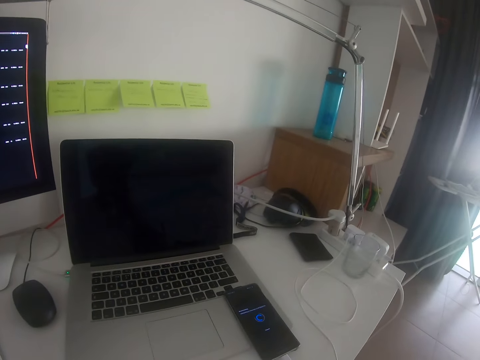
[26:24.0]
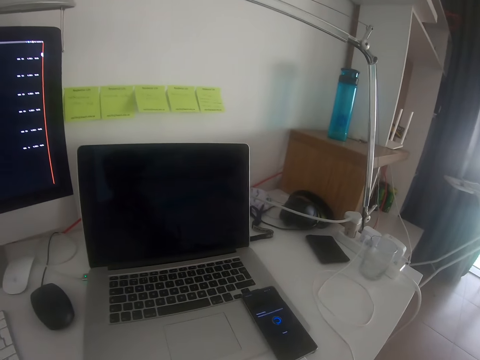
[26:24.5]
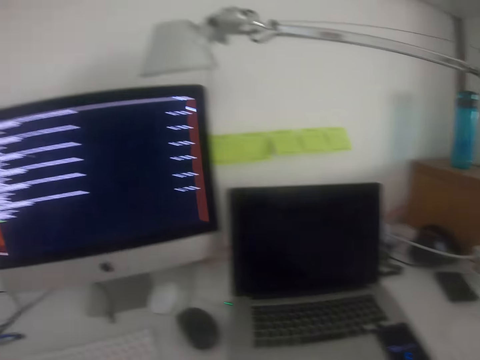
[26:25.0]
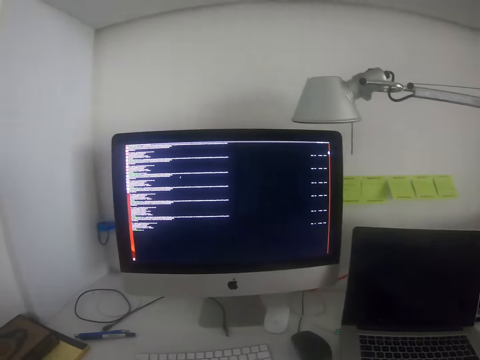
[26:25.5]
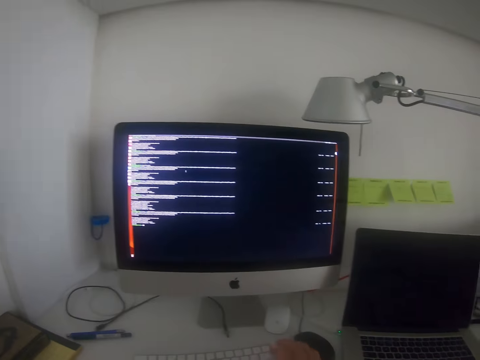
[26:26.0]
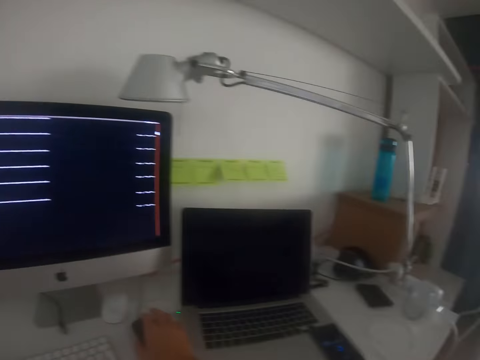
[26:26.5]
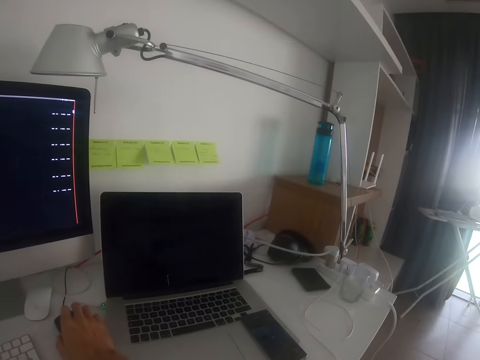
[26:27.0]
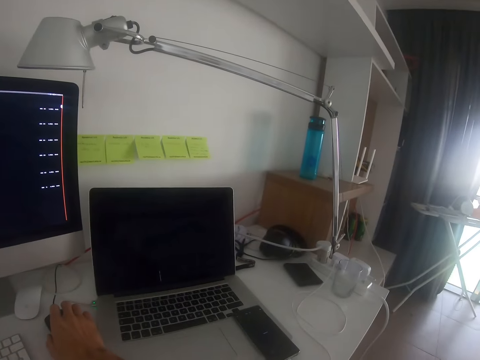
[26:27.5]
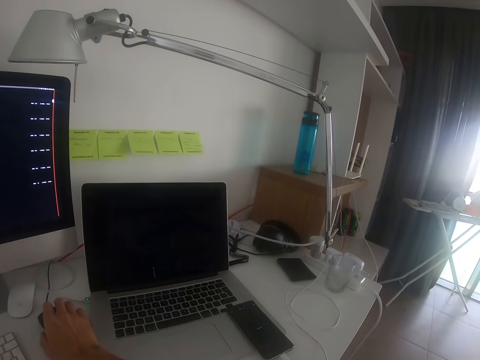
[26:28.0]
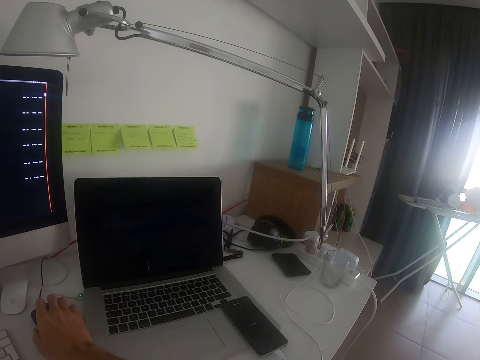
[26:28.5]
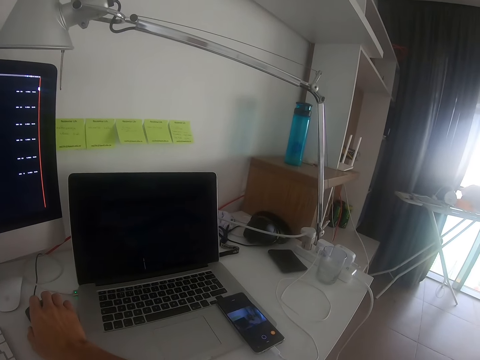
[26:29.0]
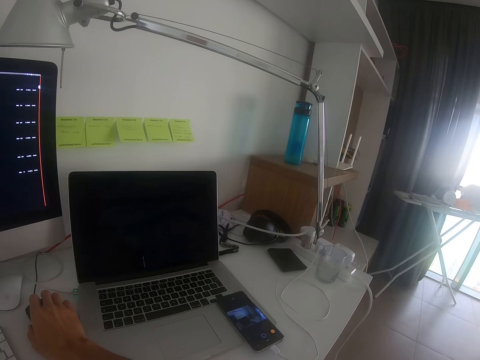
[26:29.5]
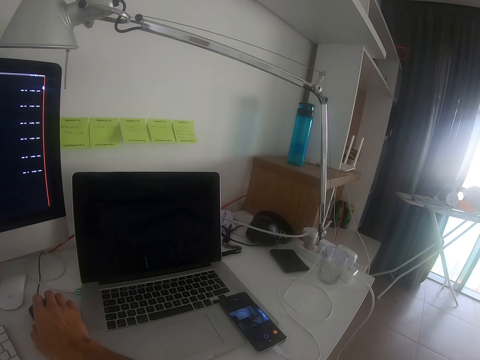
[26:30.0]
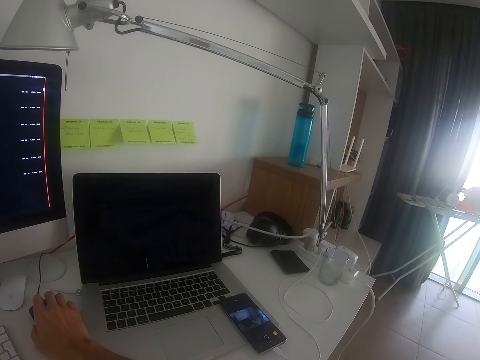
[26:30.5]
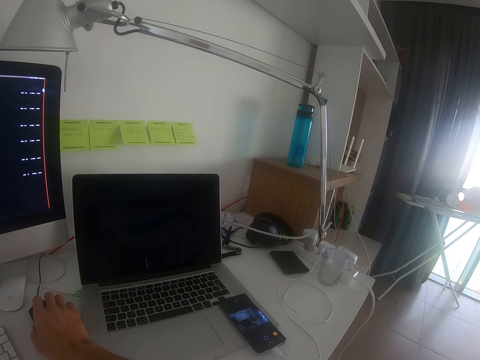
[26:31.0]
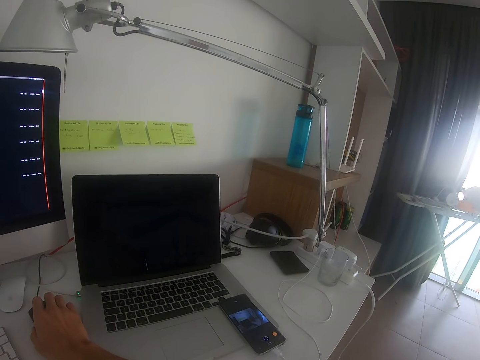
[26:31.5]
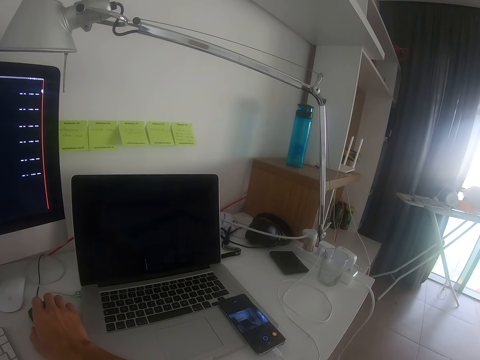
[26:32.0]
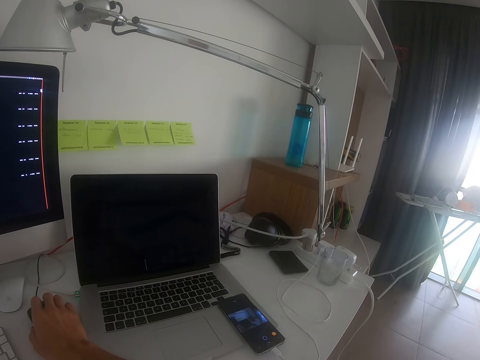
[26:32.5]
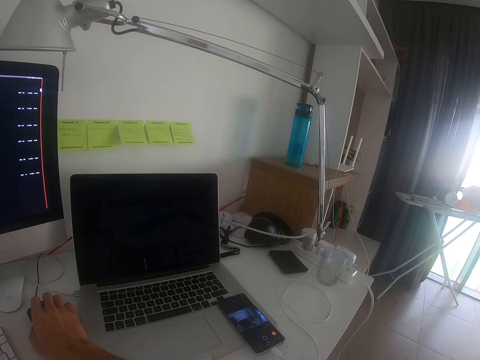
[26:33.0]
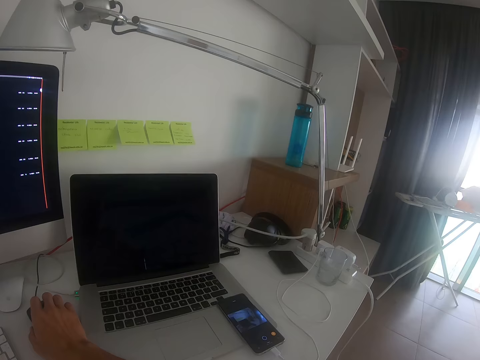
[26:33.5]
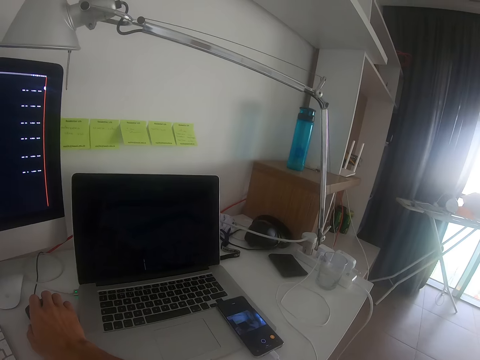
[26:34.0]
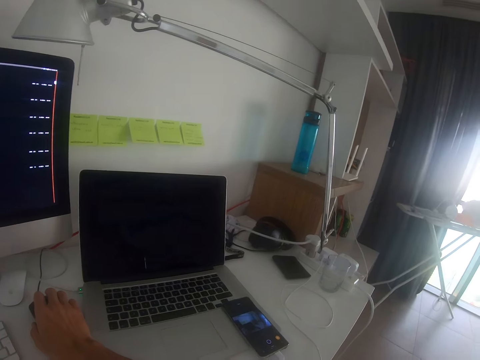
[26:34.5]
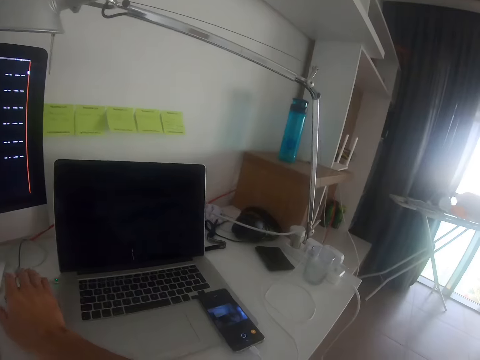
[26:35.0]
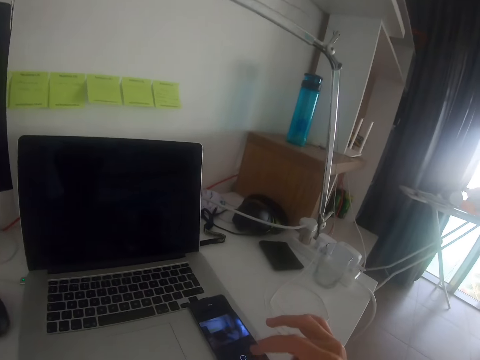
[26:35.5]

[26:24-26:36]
The camera wearer looks around. They click the mouse.
